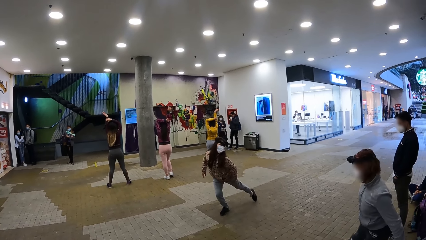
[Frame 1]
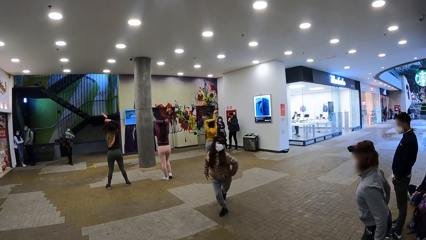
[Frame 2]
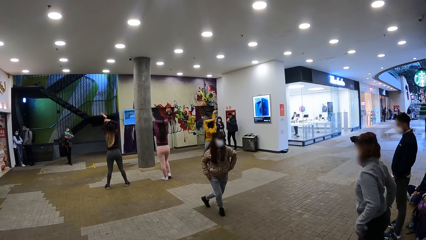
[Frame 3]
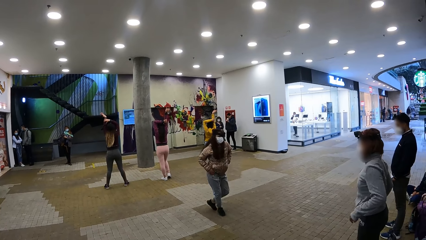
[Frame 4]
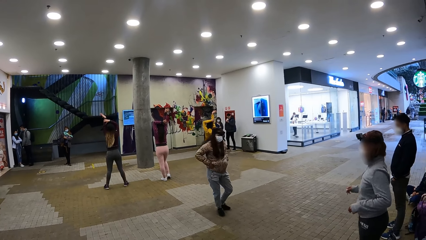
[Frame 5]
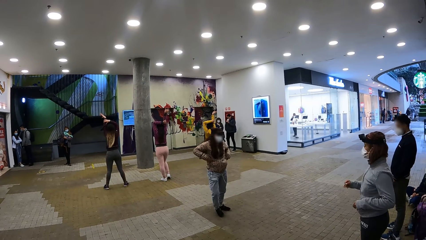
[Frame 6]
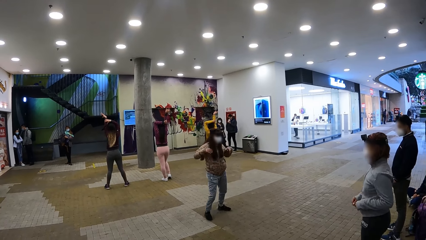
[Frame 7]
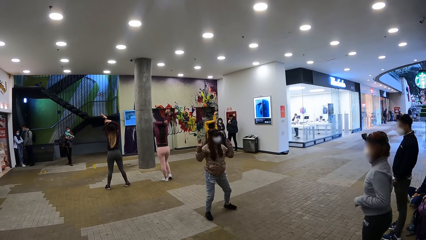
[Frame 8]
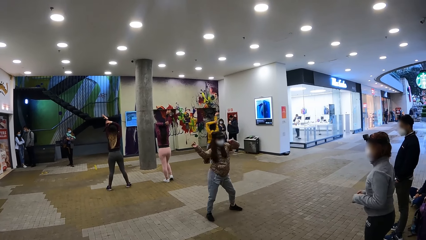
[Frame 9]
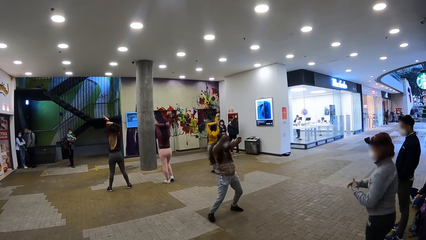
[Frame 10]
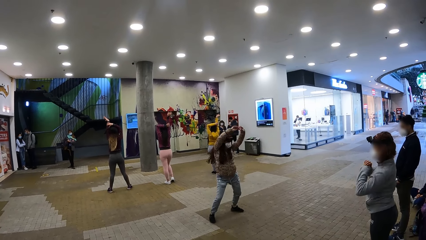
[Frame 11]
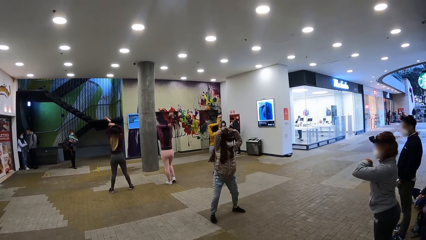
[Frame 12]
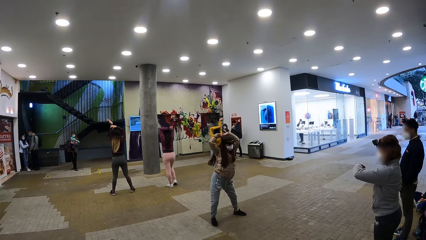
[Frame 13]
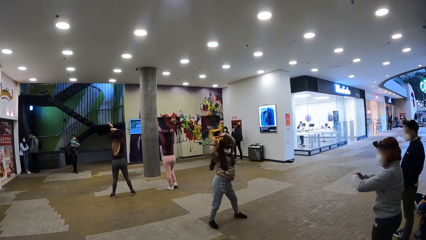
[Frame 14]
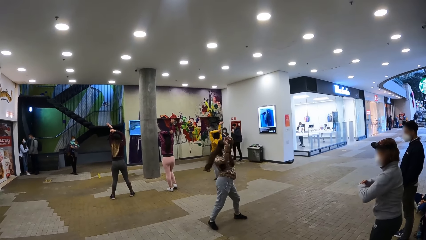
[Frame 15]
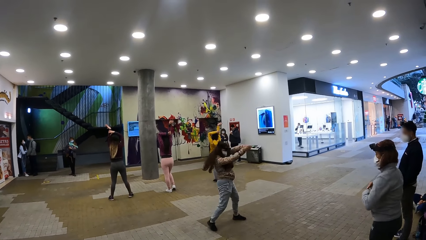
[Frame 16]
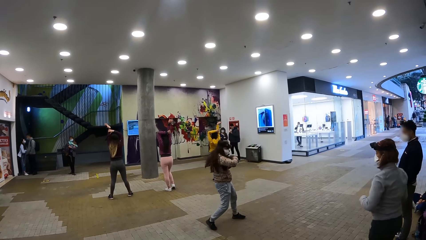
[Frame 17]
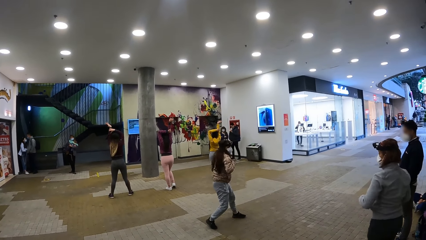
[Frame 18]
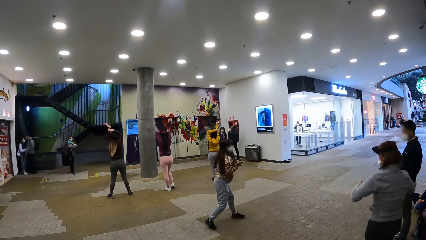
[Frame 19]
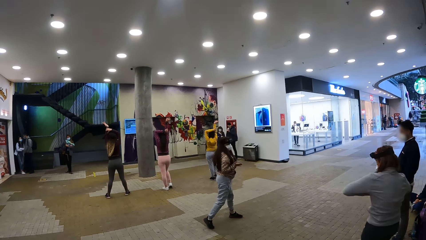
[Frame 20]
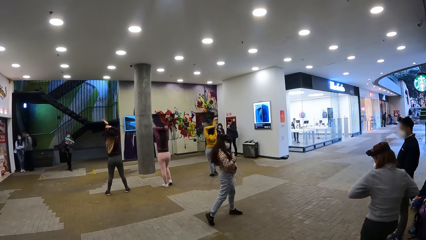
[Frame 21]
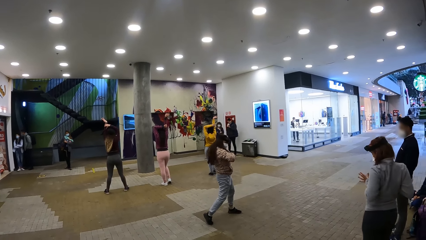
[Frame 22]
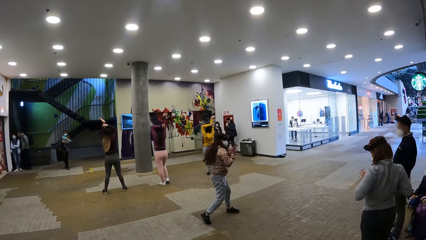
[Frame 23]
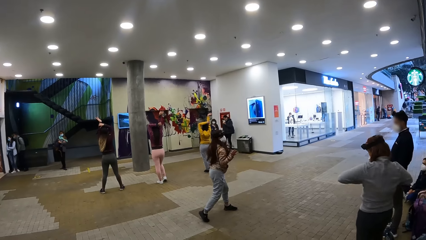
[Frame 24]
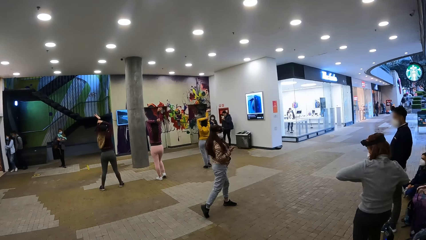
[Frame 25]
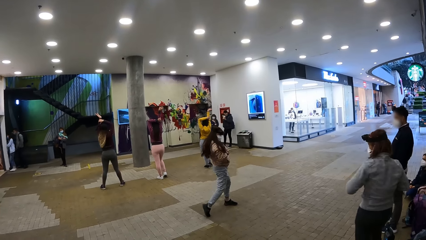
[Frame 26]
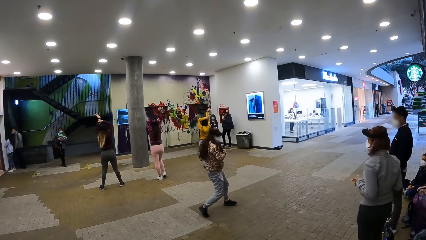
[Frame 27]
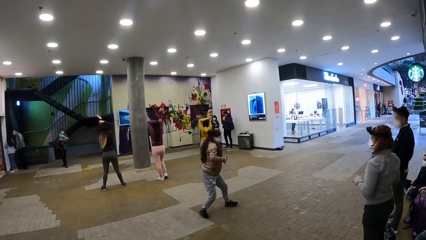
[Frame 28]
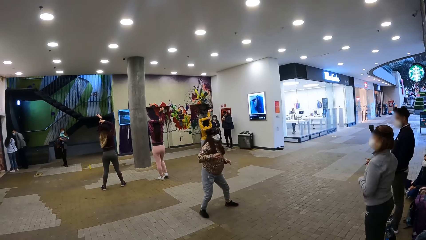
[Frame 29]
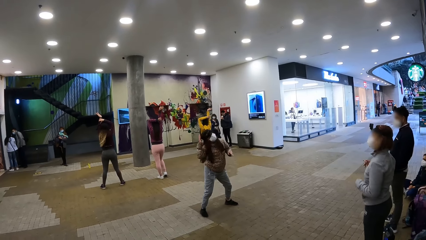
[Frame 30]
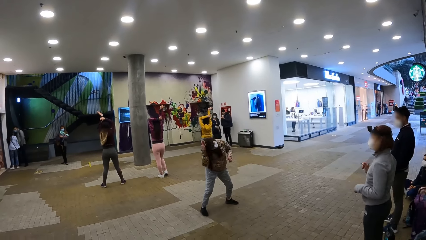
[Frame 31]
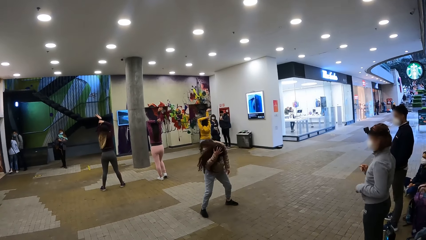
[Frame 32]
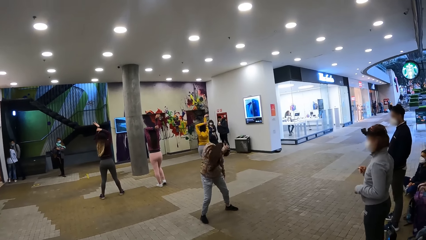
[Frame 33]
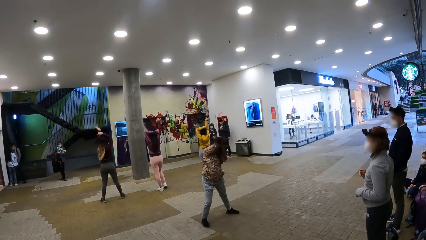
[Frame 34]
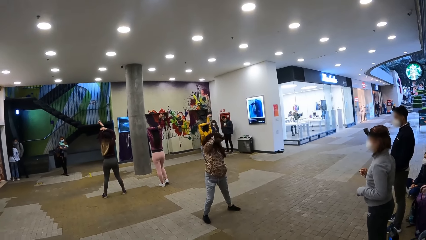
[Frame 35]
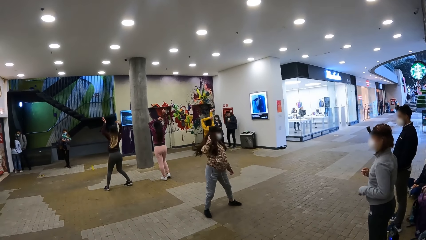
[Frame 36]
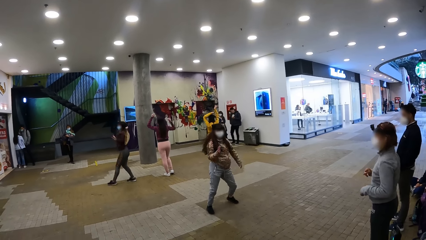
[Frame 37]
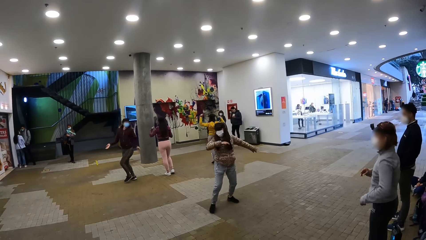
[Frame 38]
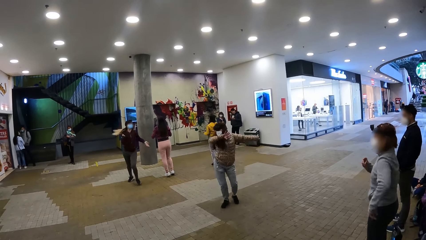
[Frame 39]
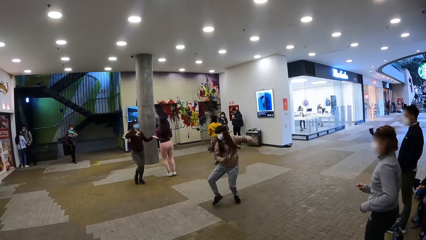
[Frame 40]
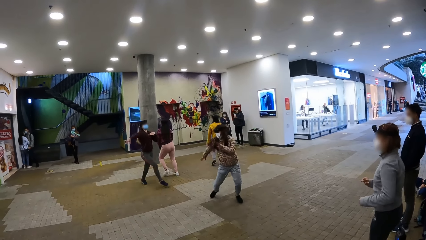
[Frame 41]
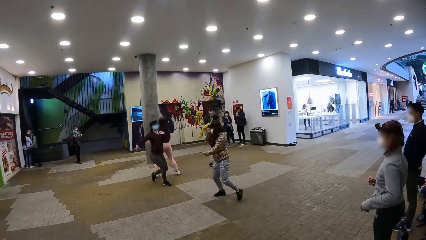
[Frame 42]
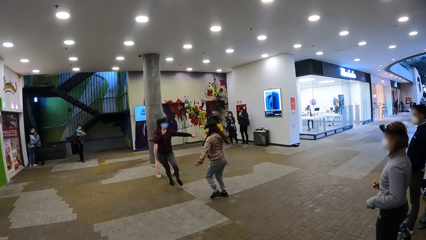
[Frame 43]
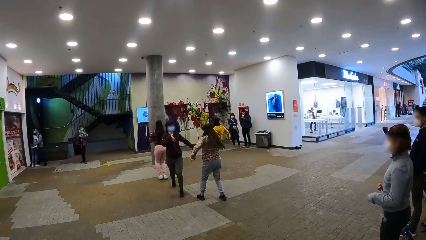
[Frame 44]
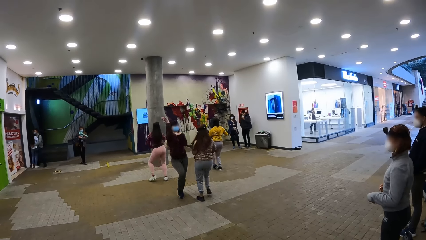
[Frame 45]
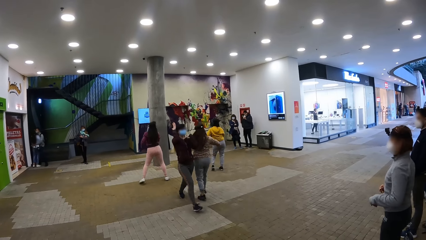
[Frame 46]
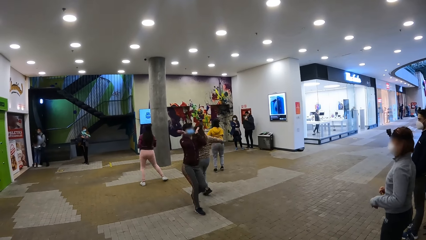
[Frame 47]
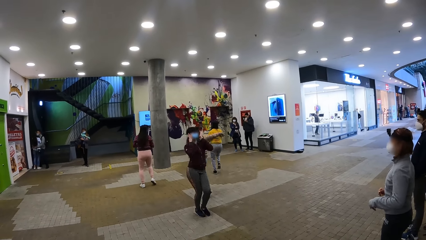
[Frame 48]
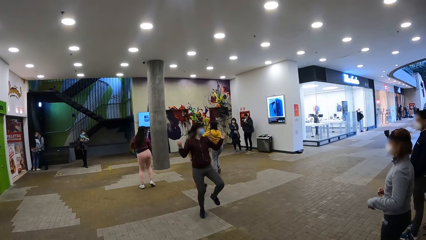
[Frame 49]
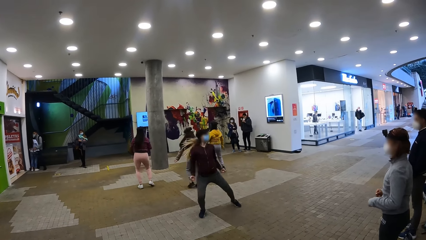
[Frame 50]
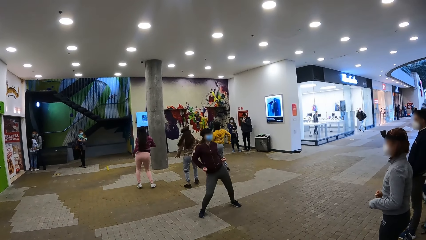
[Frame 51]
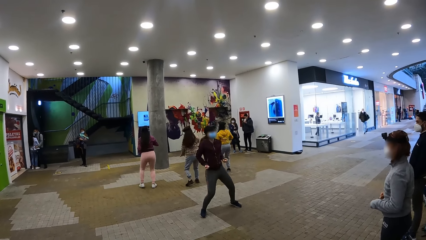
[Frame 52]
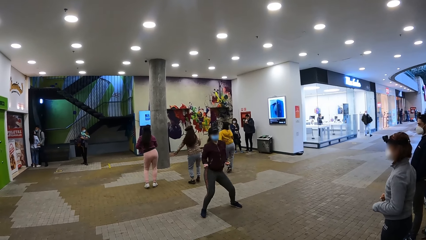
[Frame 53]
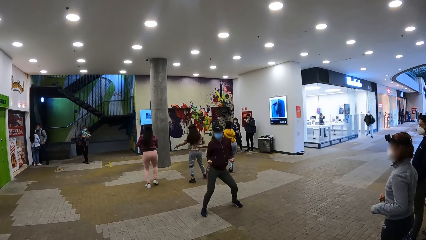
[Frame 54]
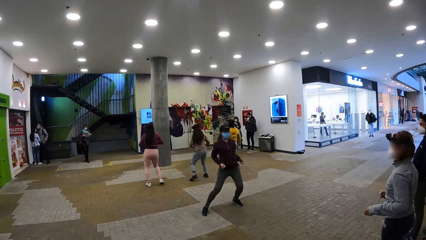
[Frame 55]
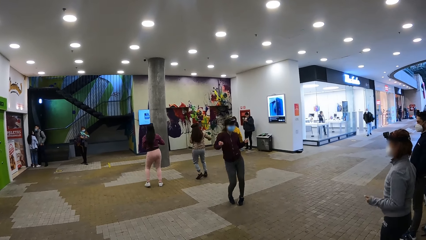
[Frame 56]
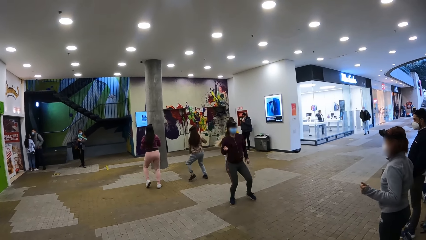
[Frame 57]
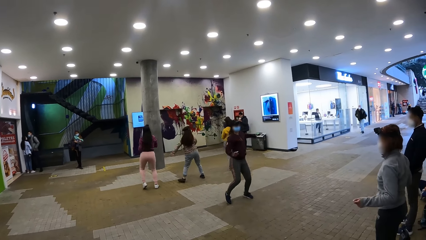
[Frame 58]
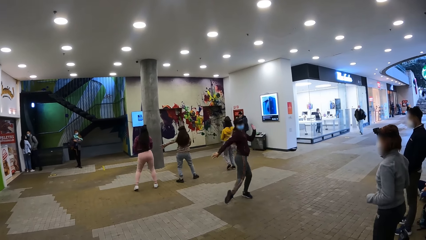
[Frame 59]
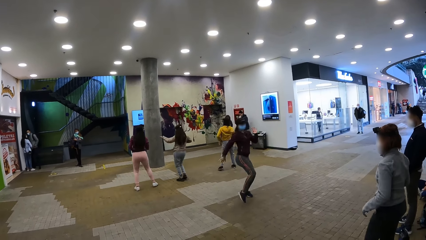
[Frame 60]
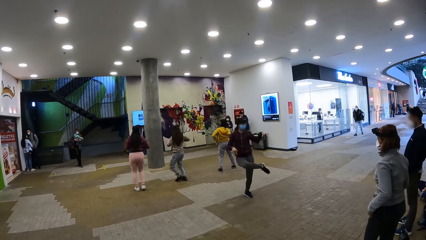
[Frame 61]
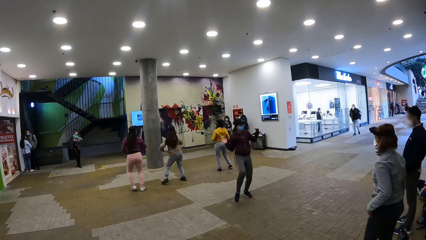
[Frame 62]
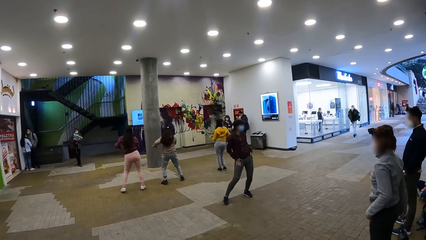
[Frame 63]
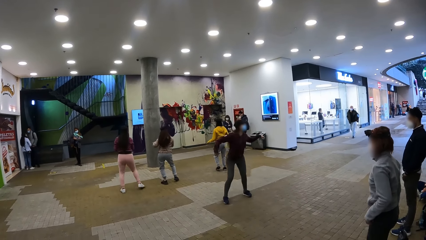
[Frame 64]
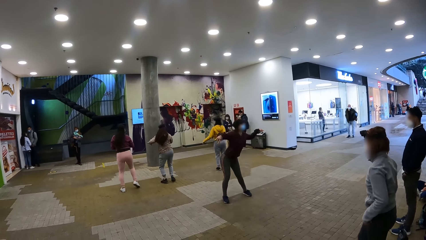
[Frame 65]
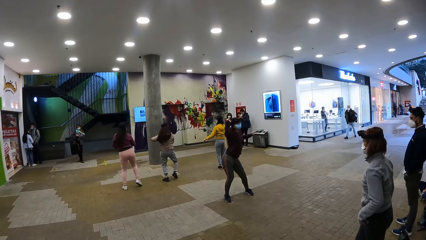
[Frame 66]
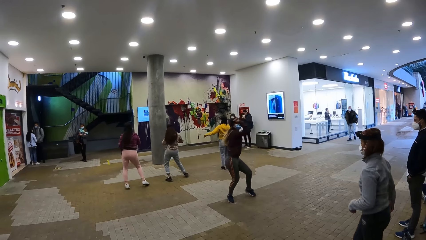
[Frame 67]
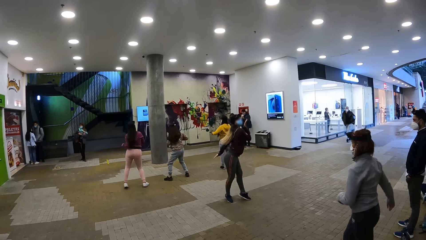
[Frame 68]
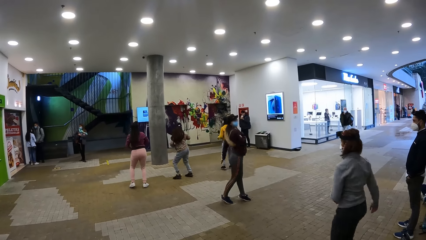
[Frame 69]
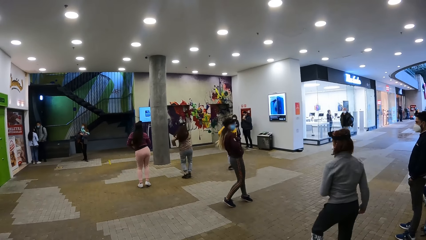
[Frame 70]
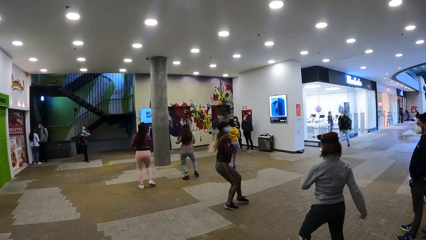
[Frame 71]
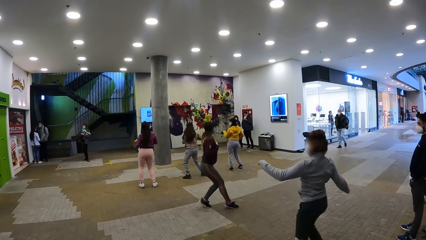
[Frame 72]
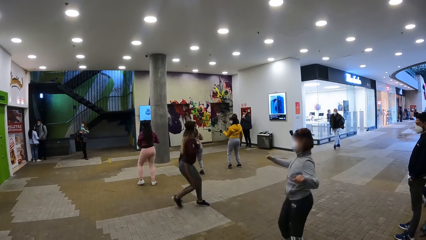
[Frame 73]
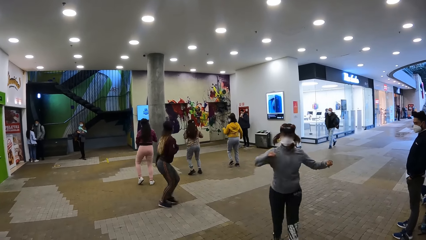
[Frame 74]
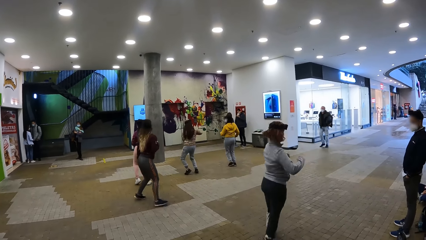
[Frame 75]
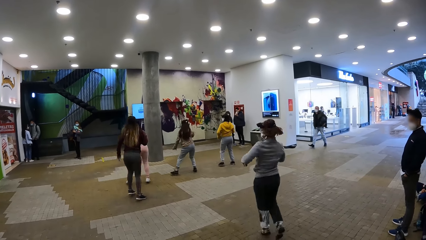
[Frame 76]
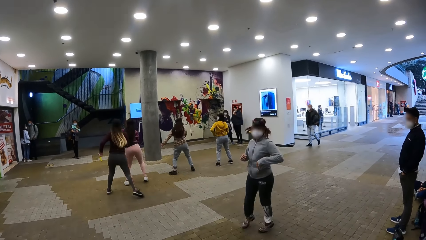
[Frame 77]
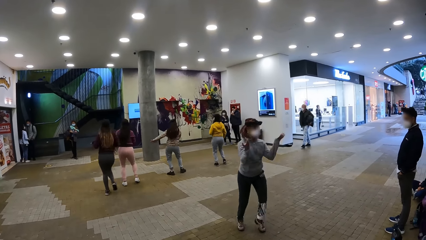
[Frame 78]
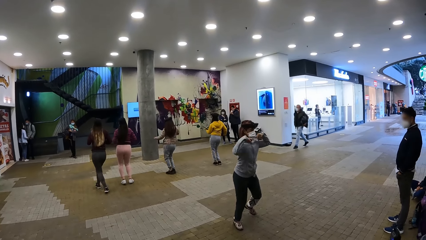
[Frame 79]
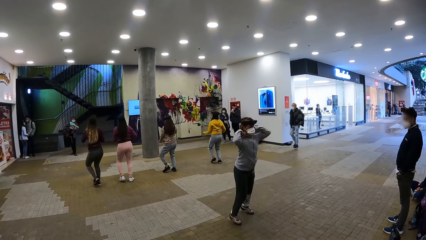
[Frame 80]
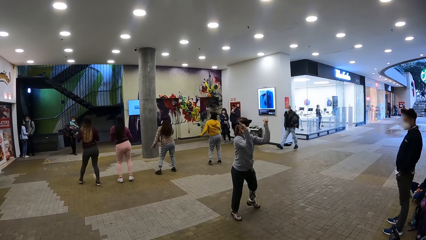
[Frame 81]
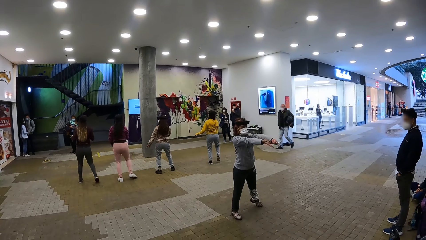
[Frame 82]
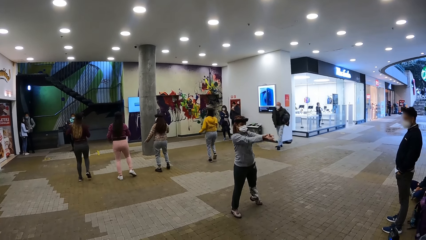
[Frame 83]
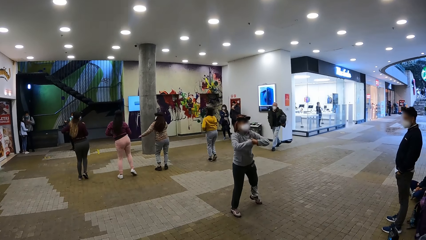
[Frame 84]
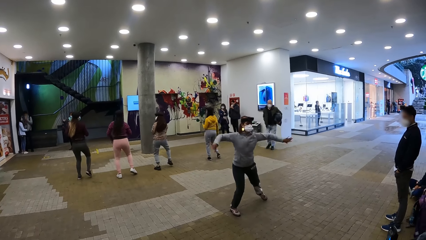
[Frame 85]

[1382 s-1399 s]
The camera wearer looks at a woman dancing.
